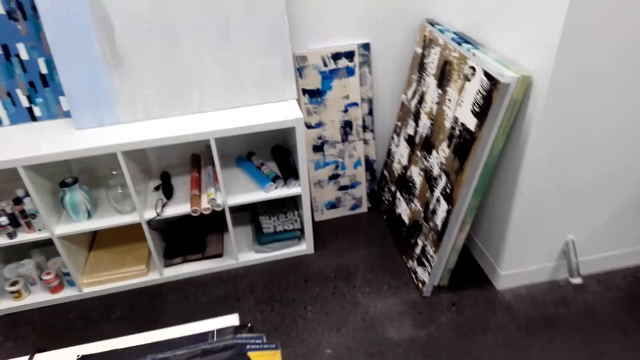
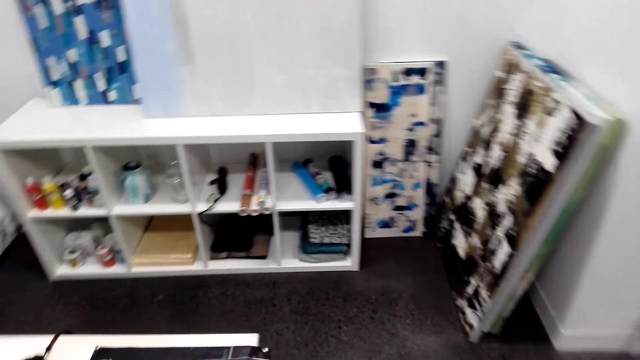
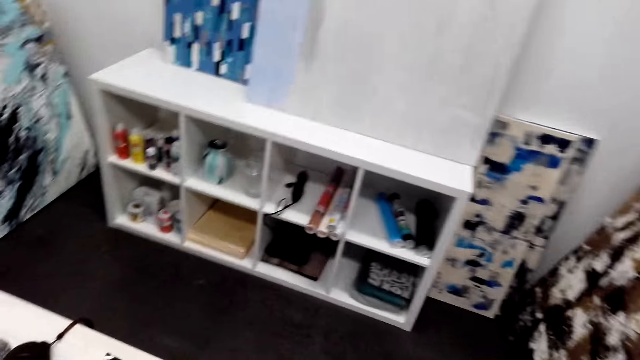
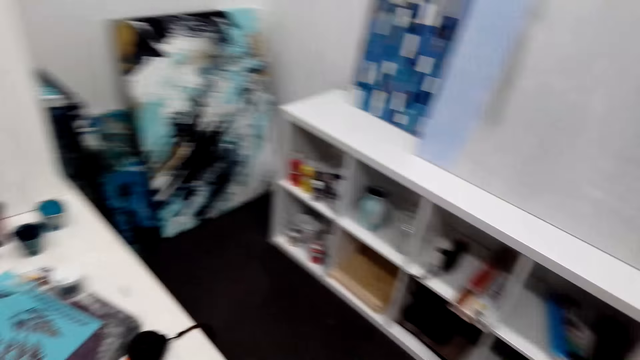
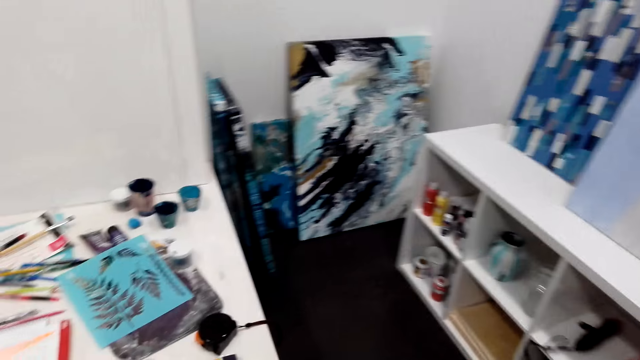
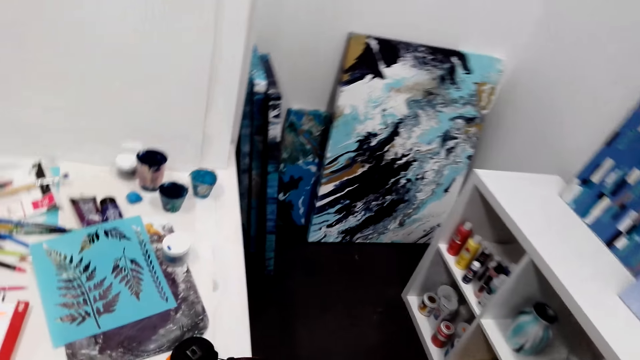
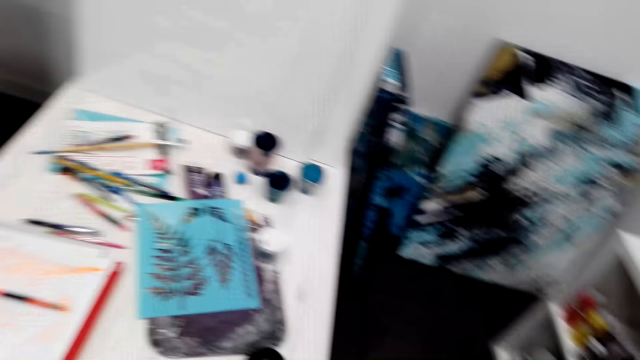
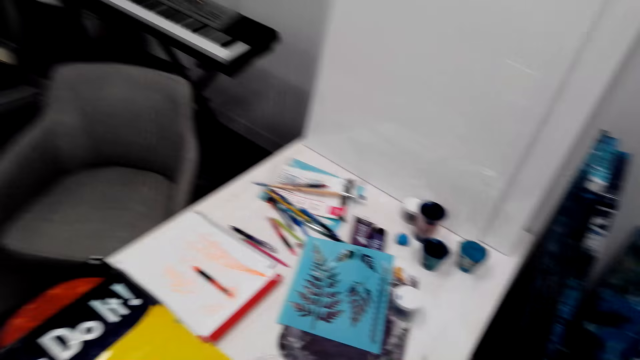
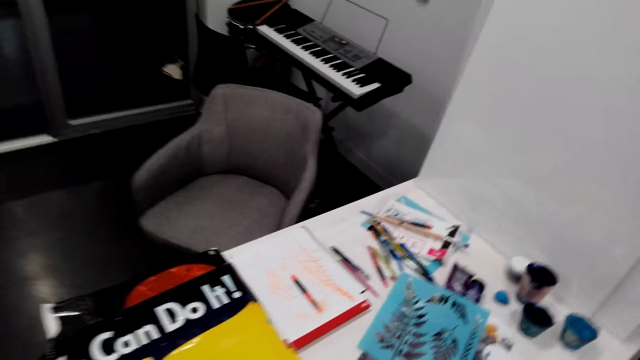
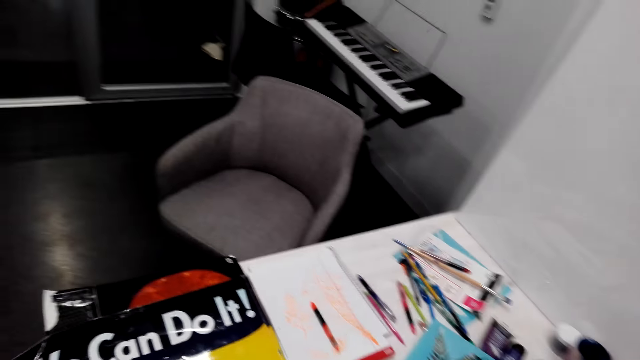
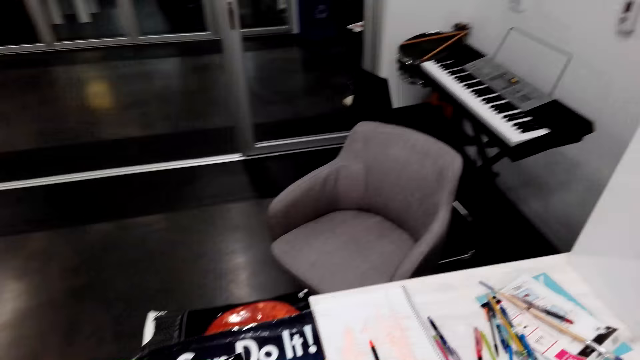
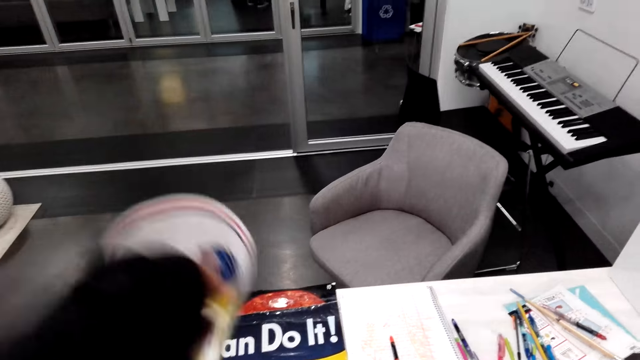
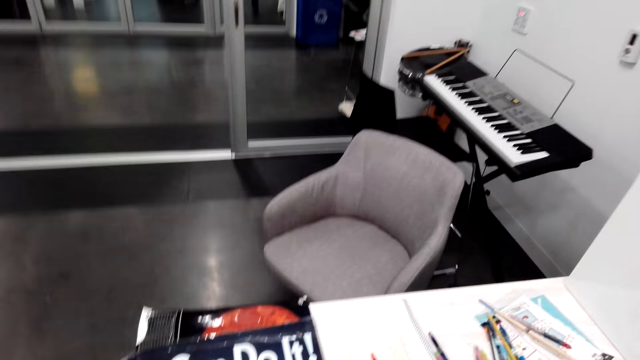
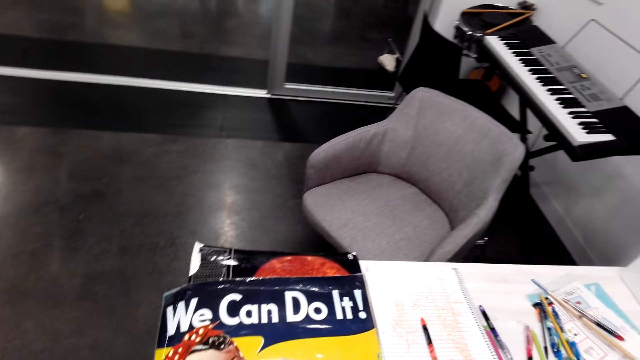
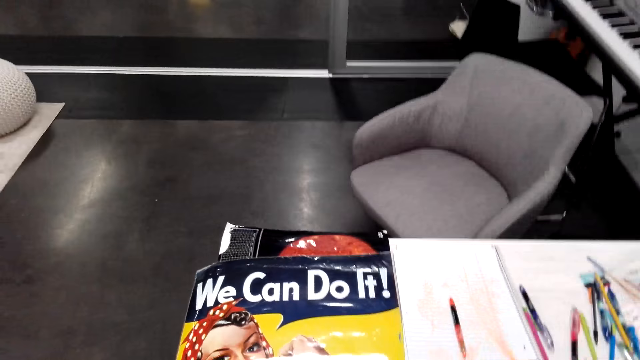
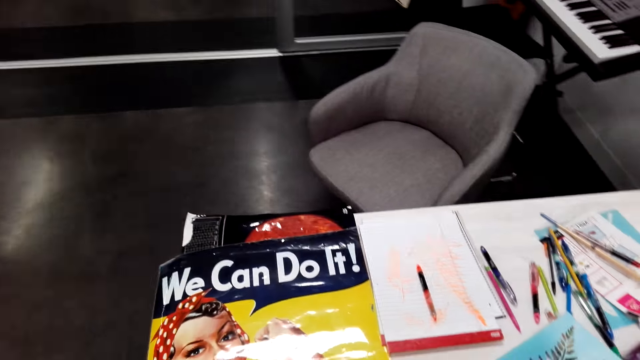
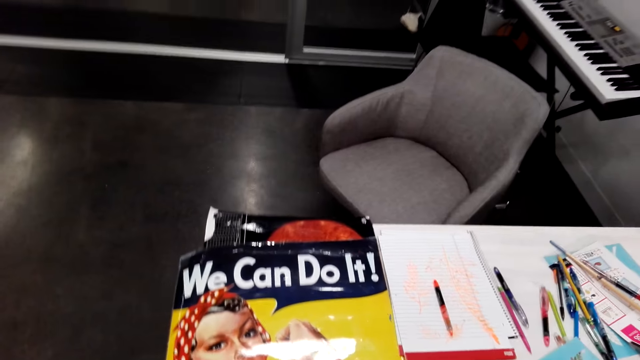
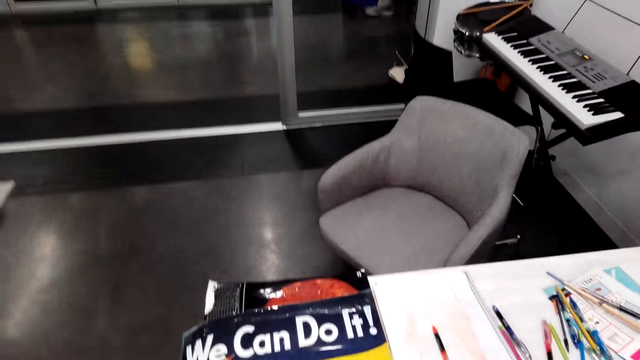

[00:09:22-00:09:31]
The camera wearer puts wallpaper on the table. They turn something. They pick up the wallpaper from the table.

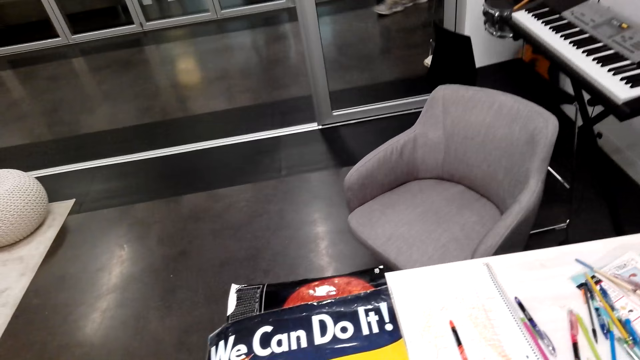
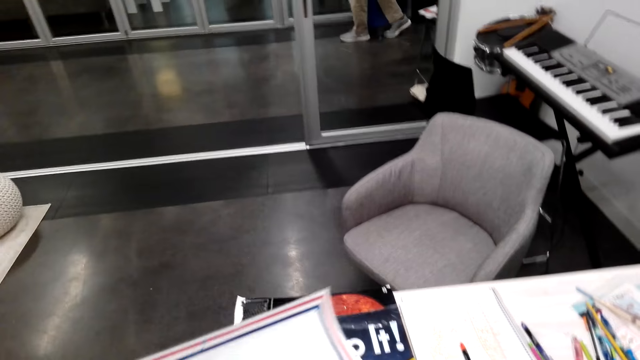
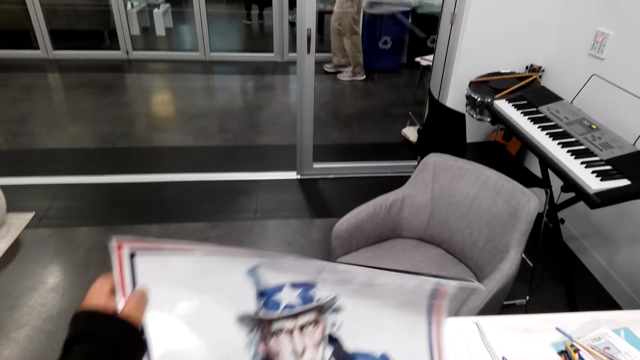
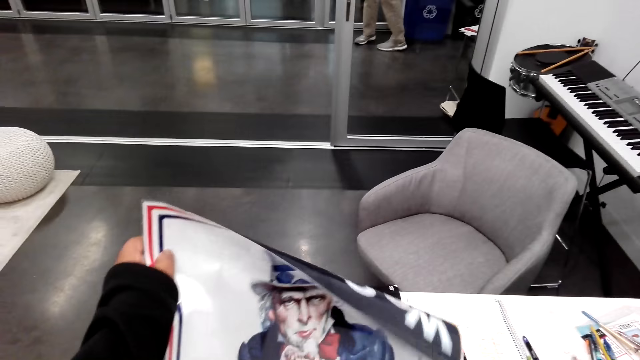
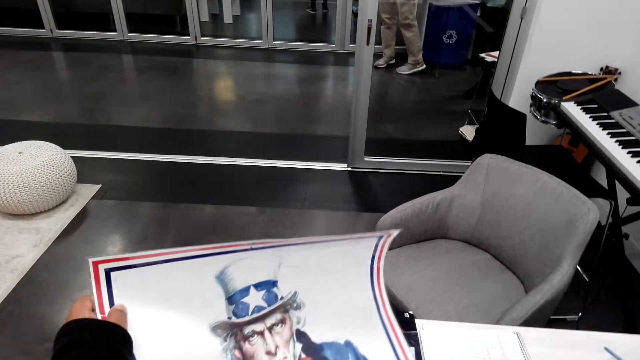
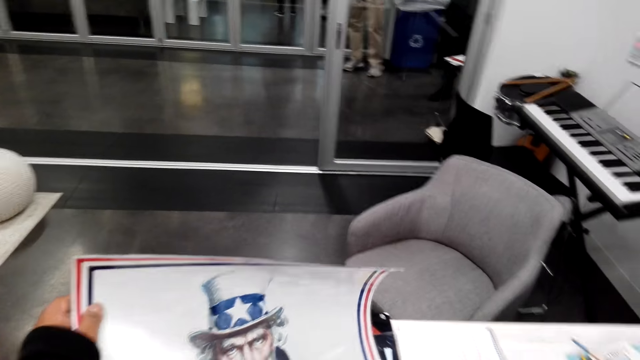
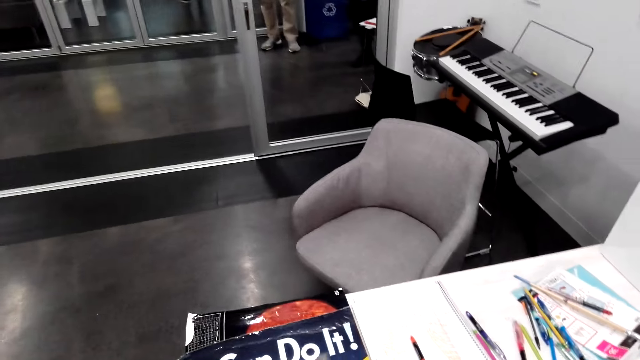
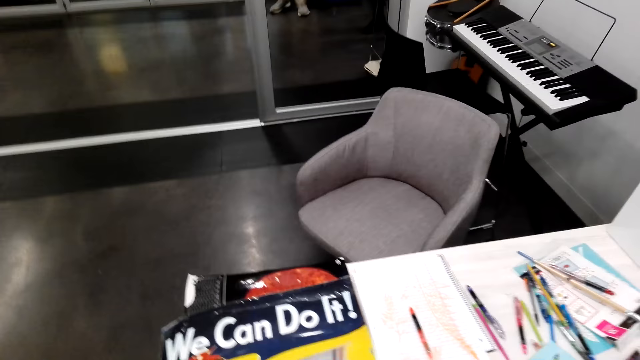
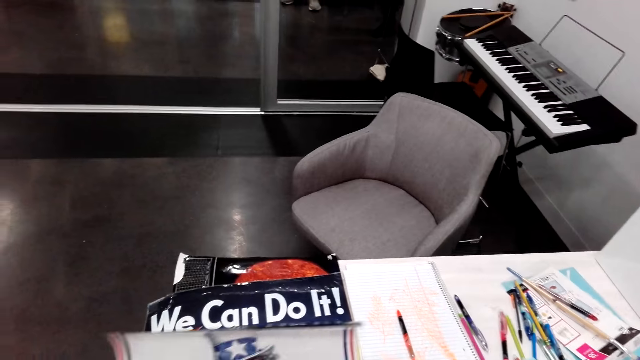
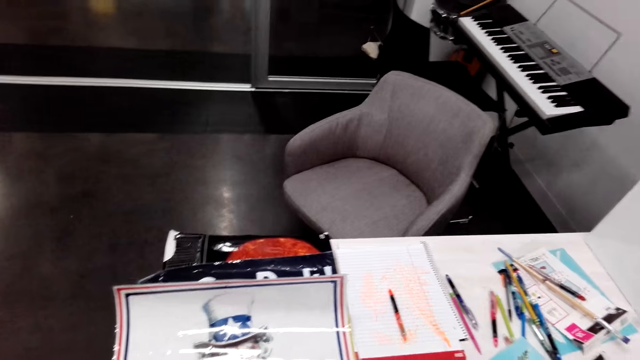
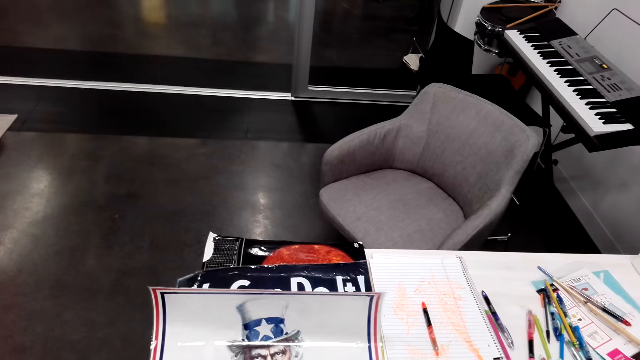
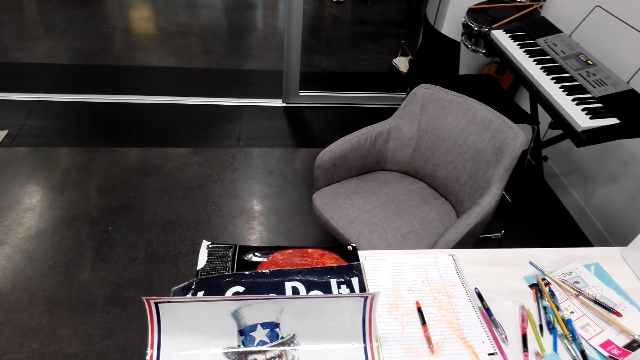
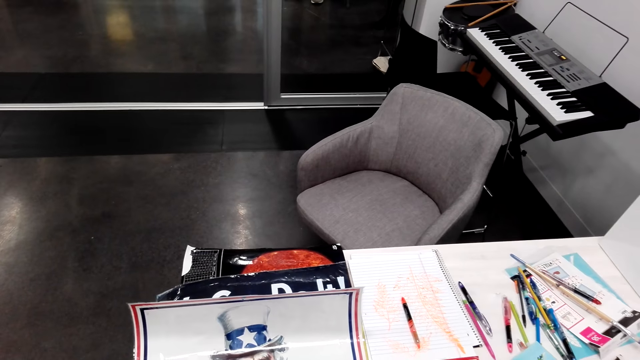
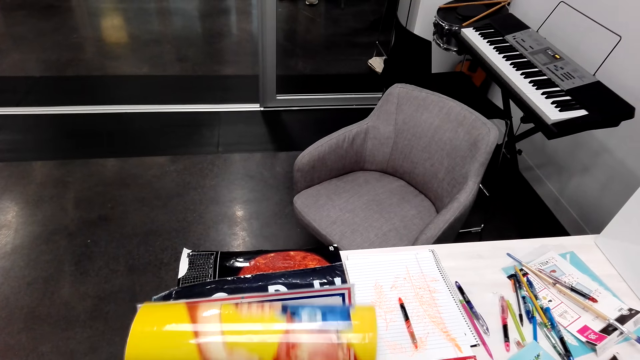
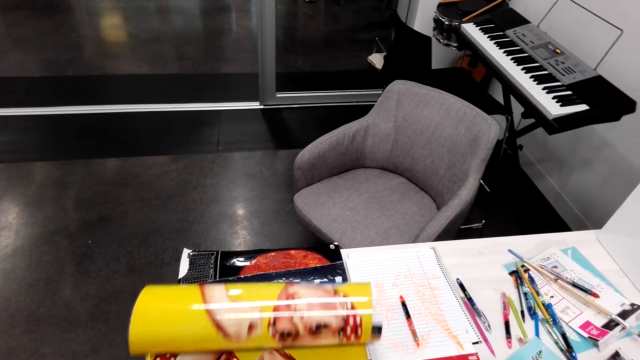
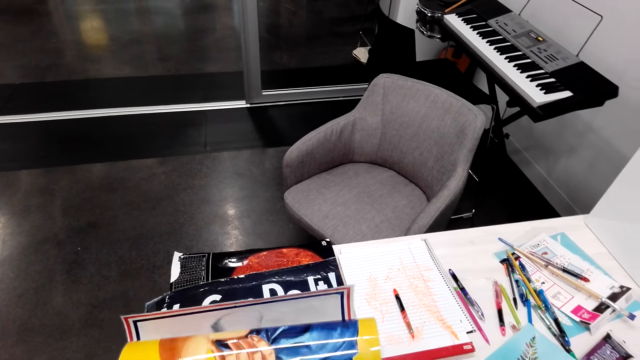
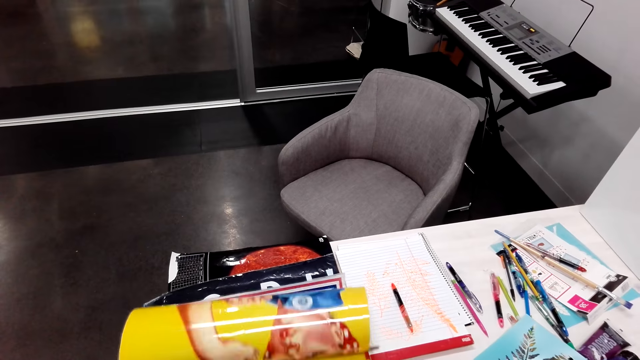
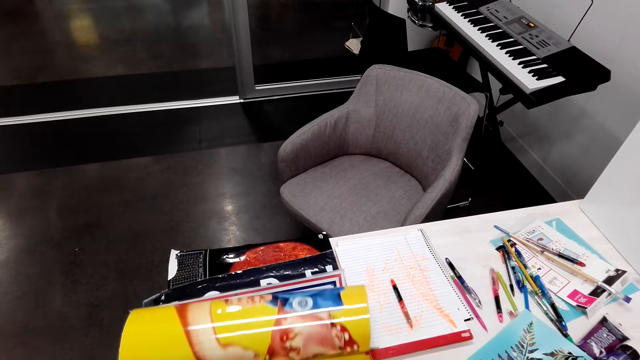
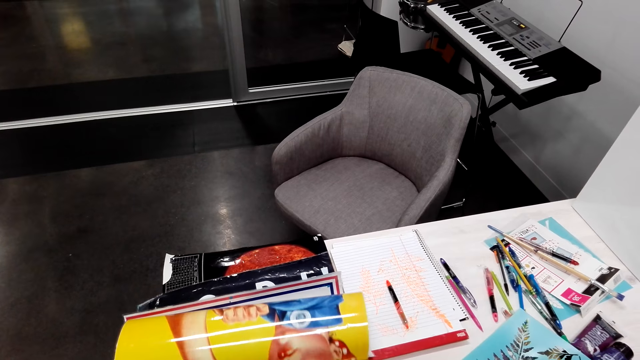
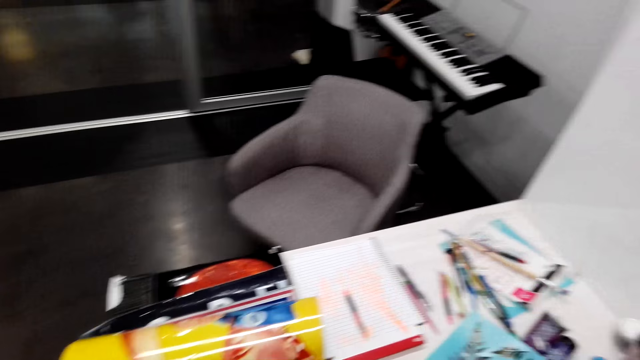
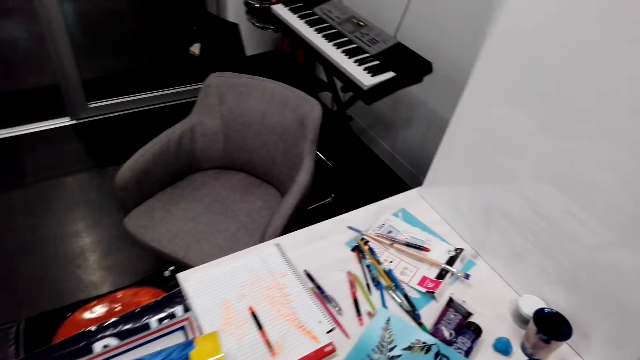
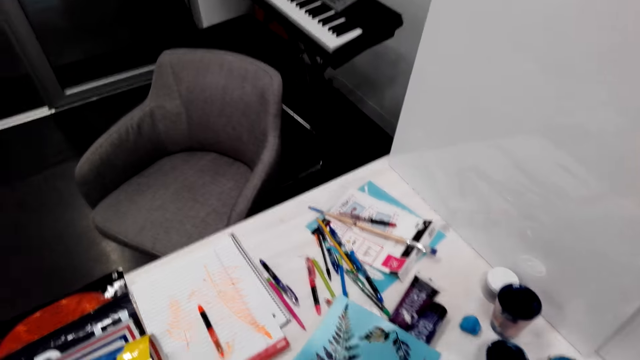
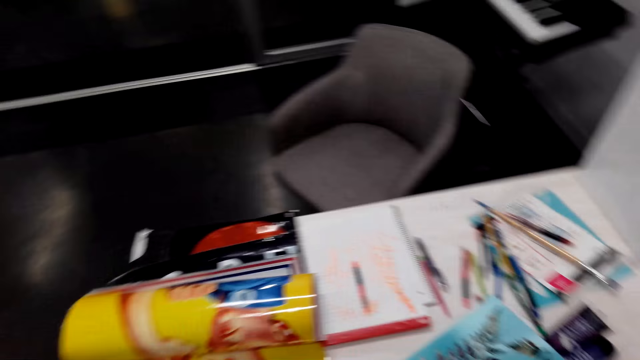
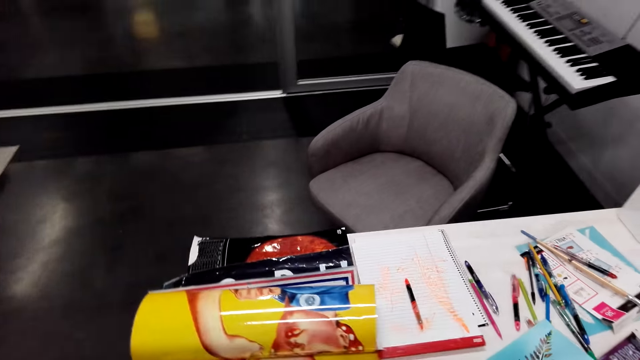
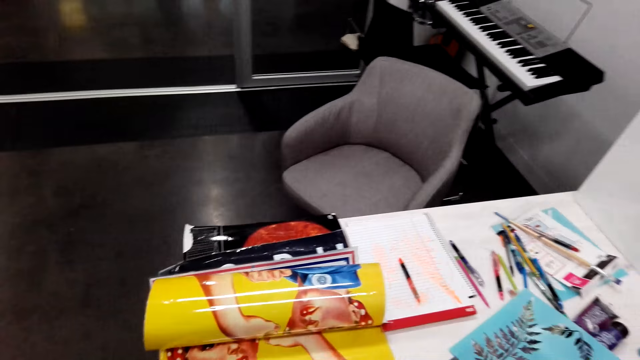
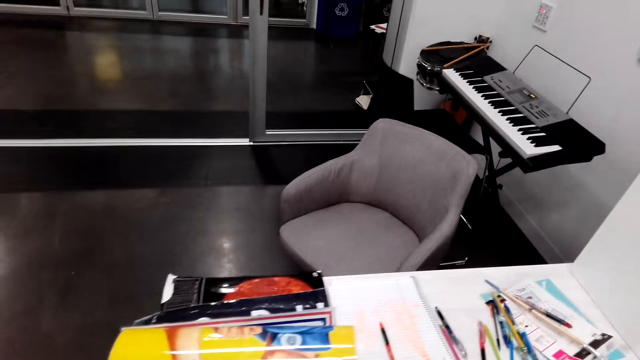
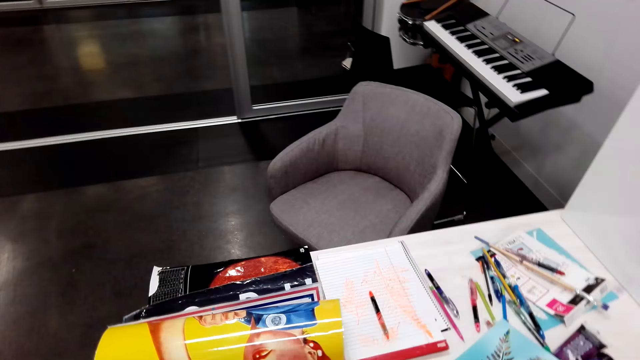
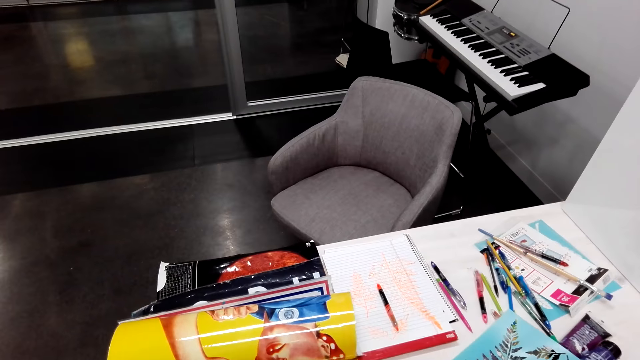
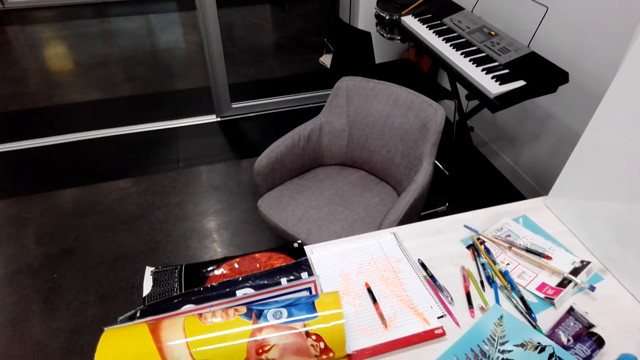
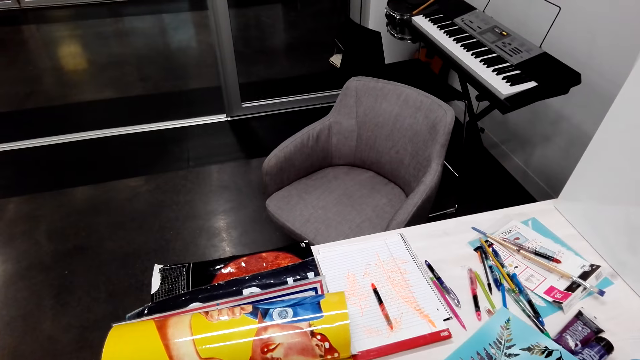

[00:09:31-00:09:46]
The camera wearer stares at the wallpaper. They hold a chart. They put the wallpaper on the table. They roll the wallpaper. They put the chart down. They stare around the house.
